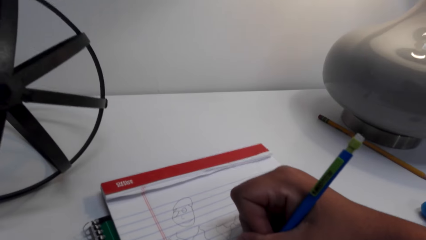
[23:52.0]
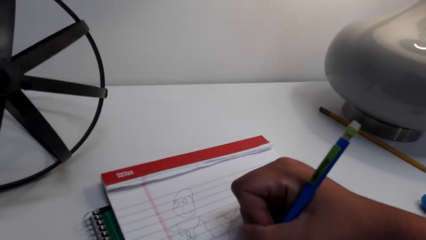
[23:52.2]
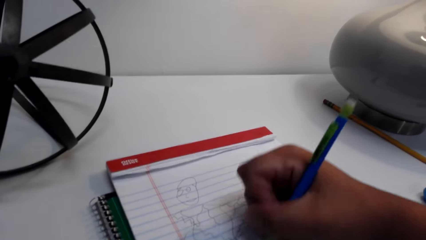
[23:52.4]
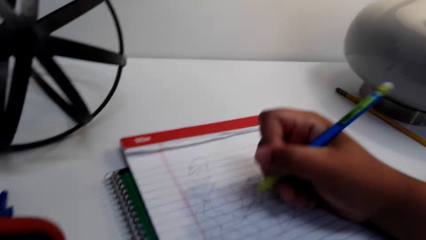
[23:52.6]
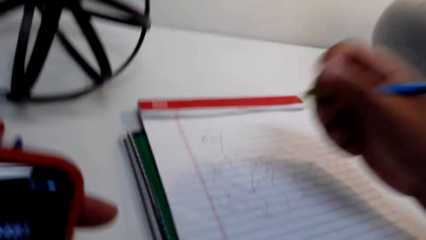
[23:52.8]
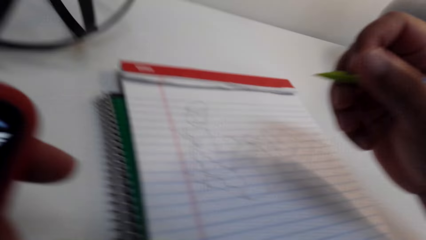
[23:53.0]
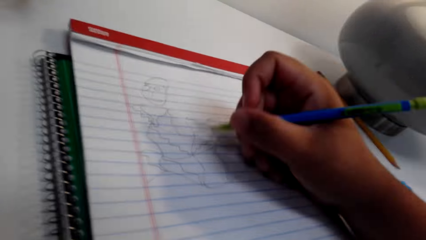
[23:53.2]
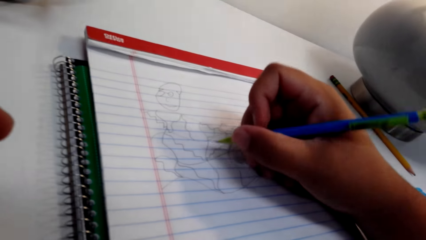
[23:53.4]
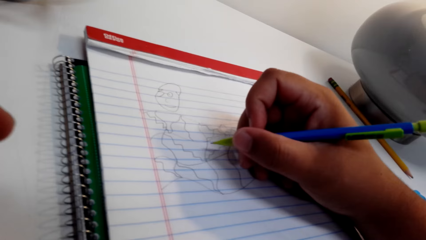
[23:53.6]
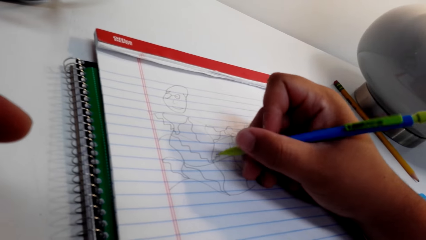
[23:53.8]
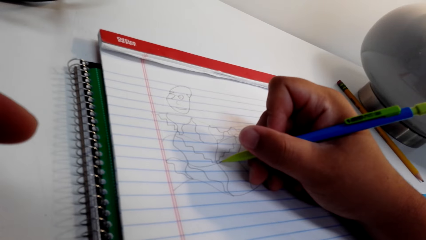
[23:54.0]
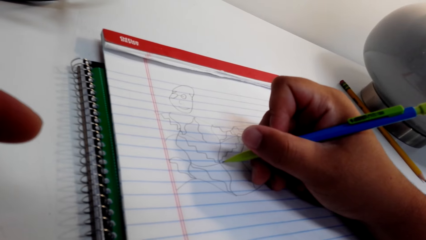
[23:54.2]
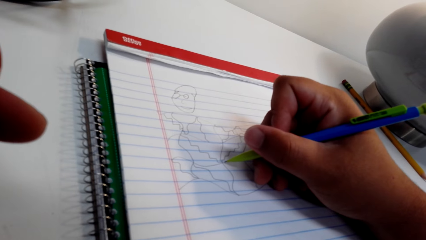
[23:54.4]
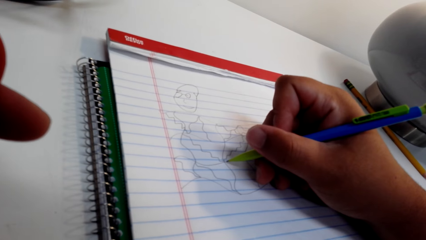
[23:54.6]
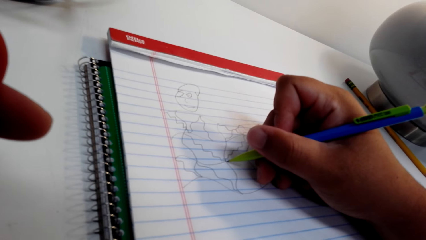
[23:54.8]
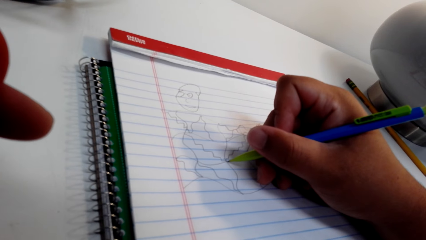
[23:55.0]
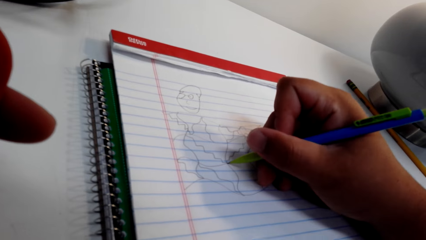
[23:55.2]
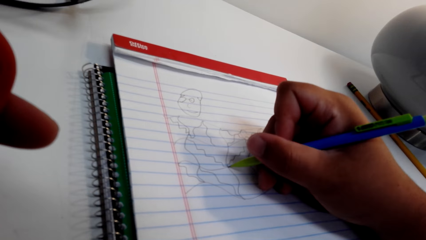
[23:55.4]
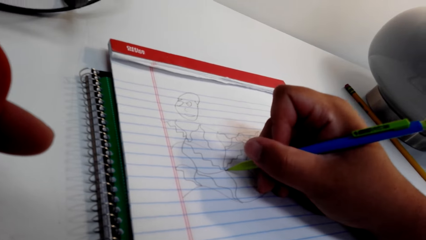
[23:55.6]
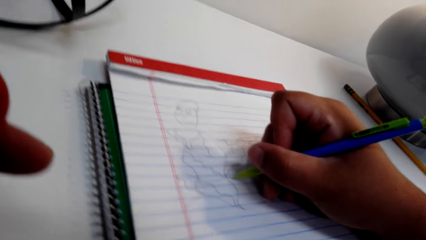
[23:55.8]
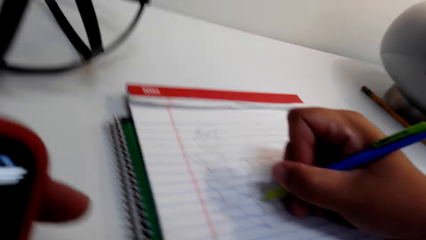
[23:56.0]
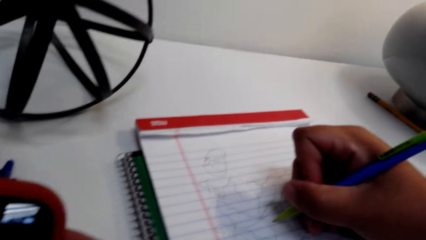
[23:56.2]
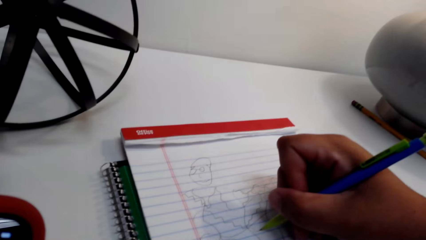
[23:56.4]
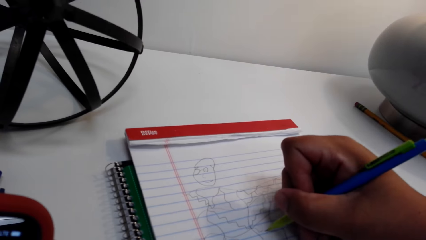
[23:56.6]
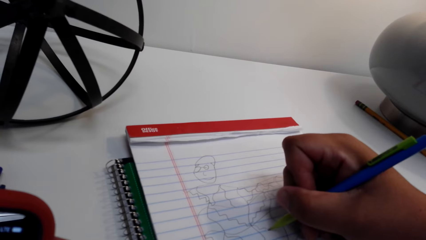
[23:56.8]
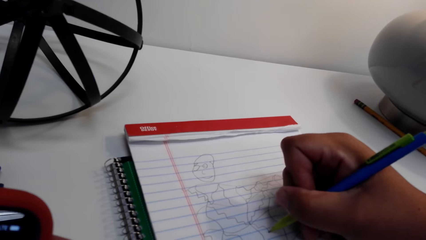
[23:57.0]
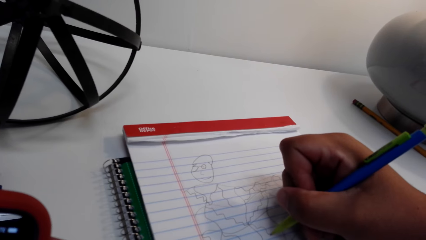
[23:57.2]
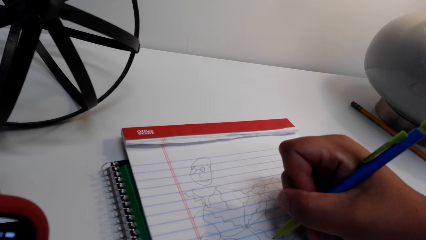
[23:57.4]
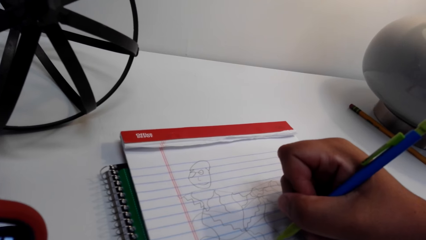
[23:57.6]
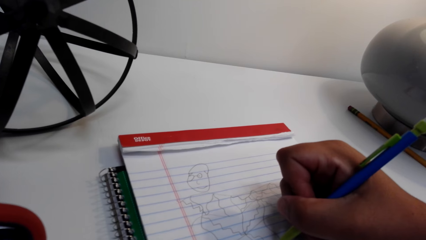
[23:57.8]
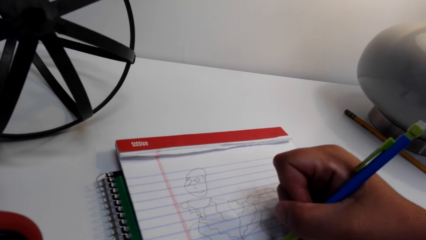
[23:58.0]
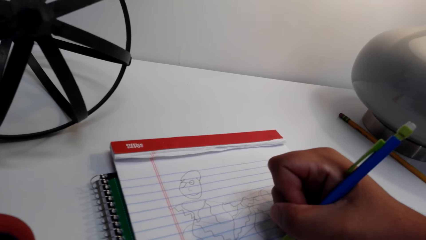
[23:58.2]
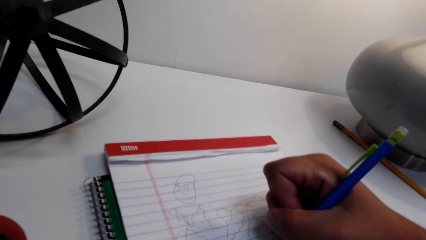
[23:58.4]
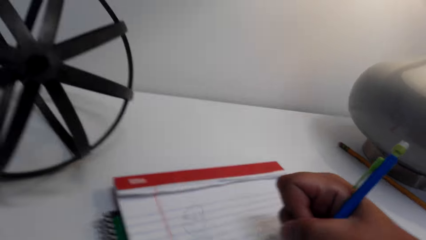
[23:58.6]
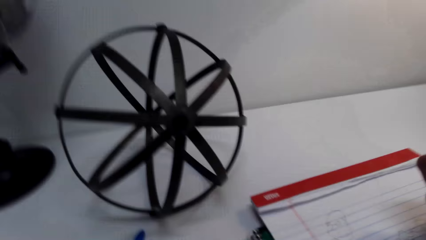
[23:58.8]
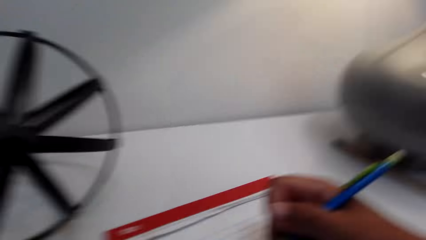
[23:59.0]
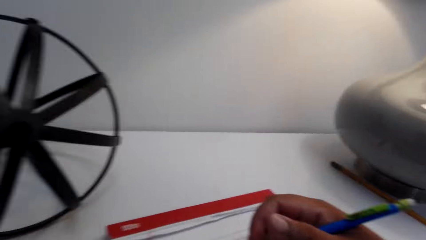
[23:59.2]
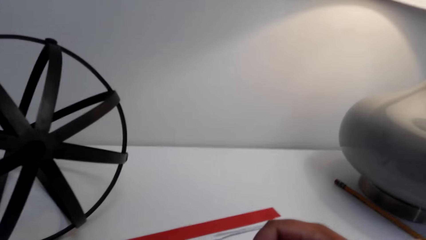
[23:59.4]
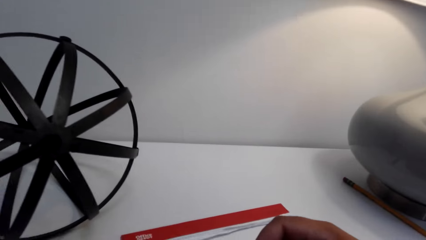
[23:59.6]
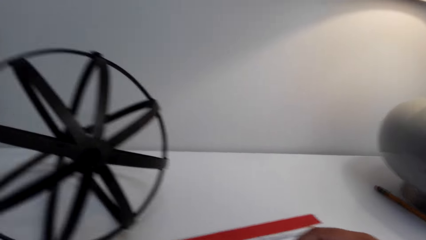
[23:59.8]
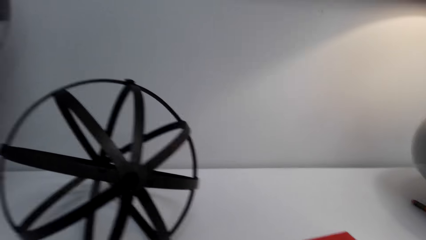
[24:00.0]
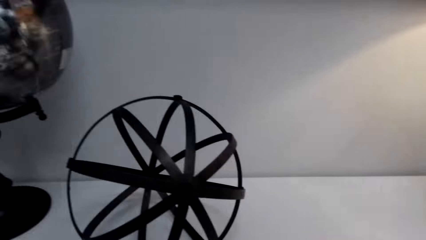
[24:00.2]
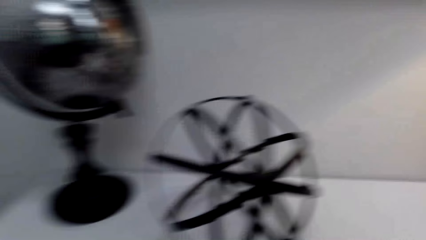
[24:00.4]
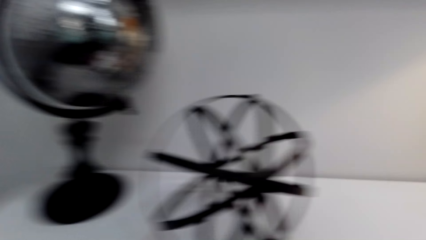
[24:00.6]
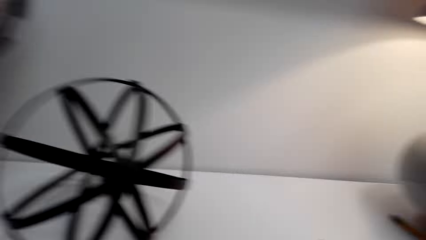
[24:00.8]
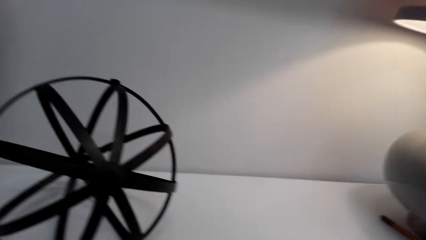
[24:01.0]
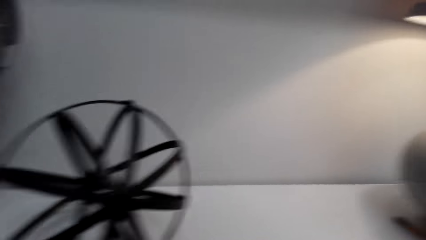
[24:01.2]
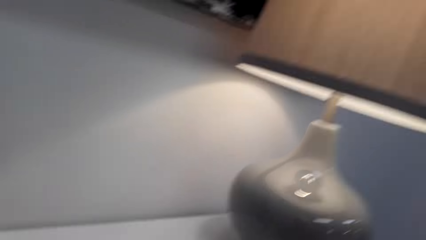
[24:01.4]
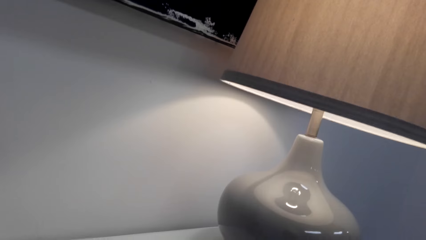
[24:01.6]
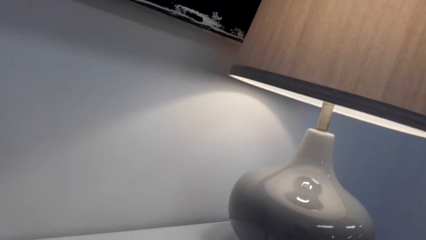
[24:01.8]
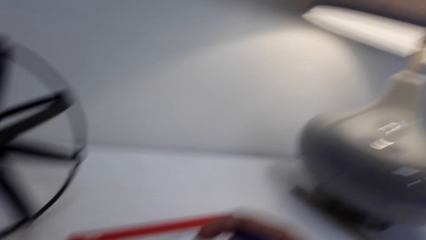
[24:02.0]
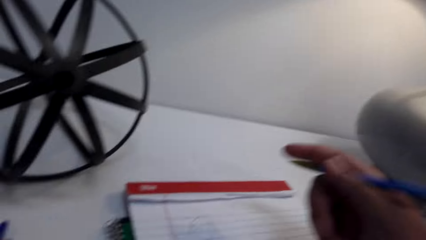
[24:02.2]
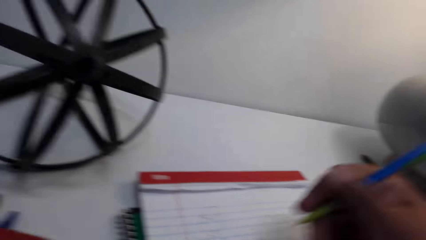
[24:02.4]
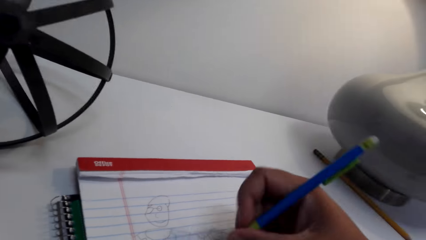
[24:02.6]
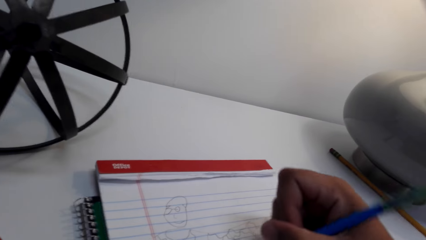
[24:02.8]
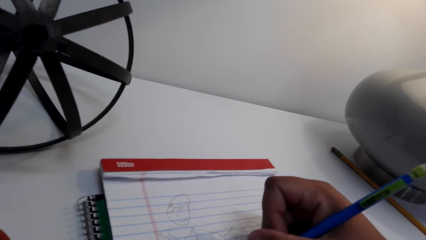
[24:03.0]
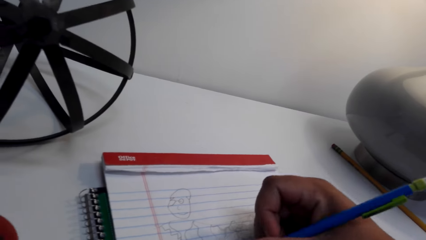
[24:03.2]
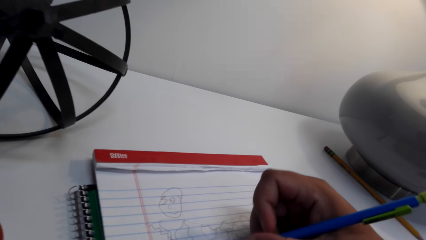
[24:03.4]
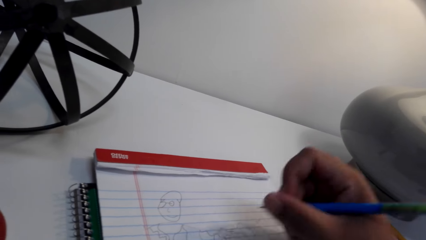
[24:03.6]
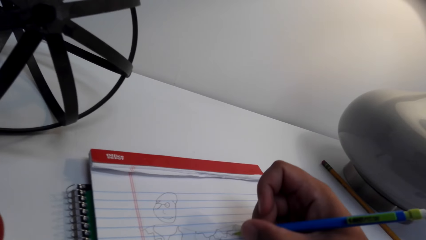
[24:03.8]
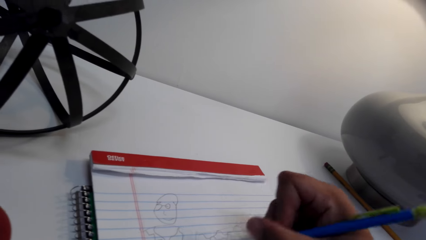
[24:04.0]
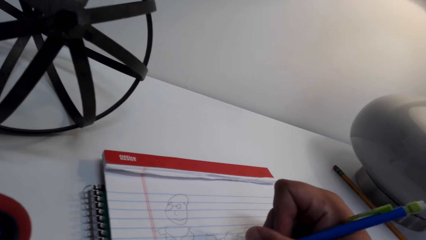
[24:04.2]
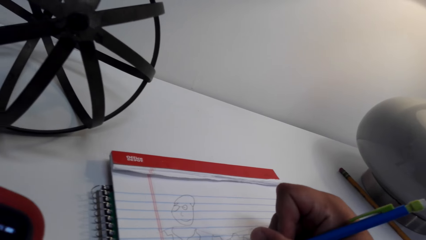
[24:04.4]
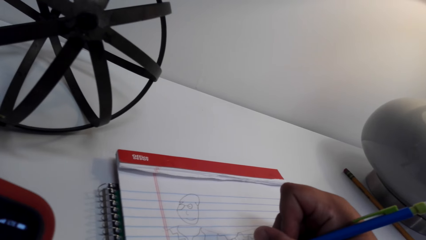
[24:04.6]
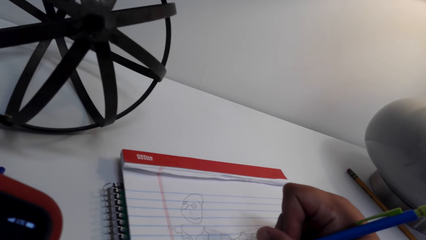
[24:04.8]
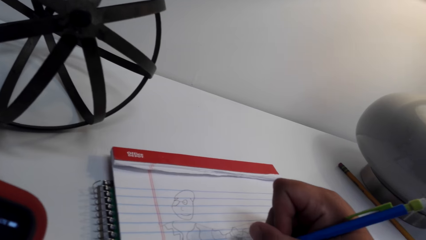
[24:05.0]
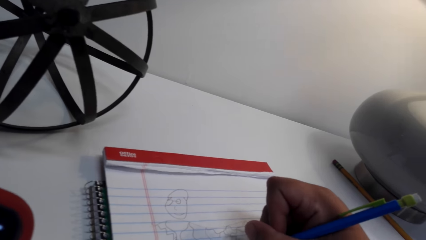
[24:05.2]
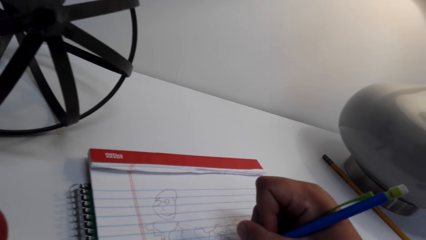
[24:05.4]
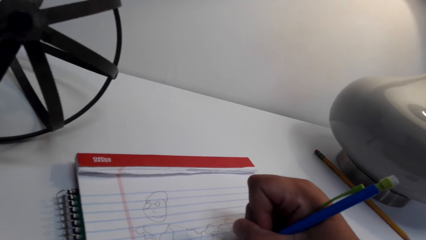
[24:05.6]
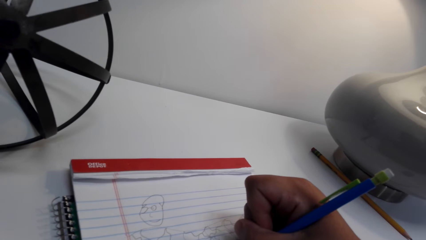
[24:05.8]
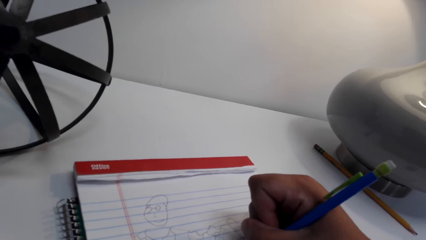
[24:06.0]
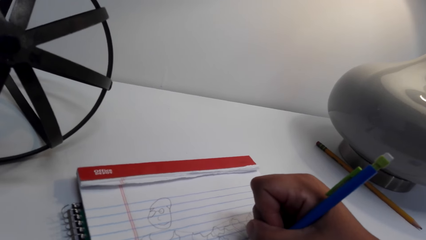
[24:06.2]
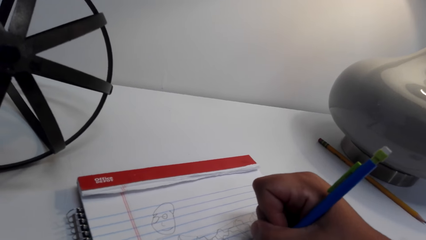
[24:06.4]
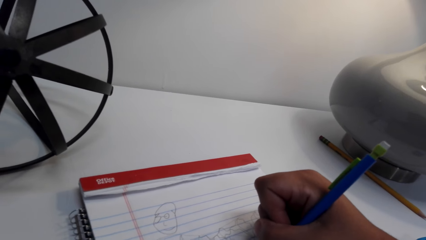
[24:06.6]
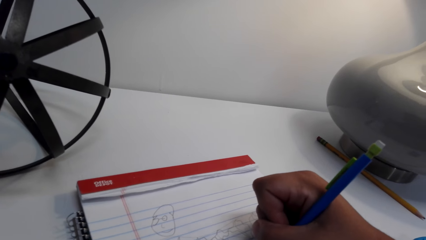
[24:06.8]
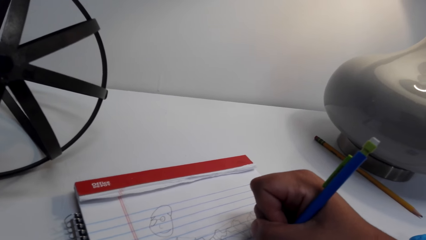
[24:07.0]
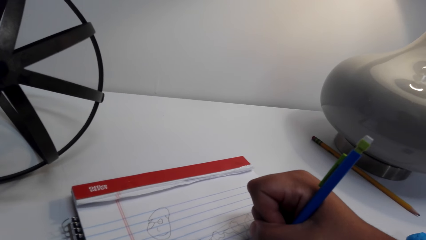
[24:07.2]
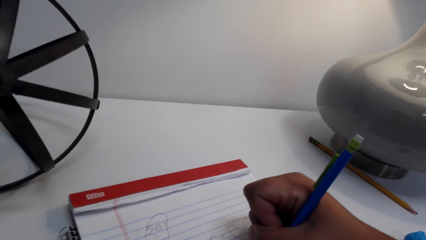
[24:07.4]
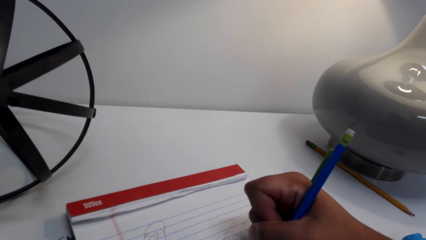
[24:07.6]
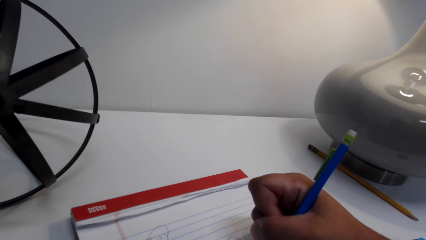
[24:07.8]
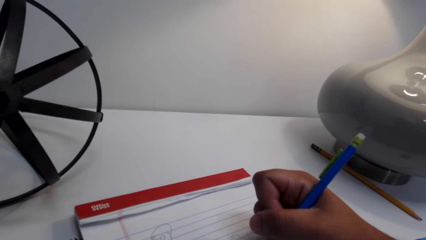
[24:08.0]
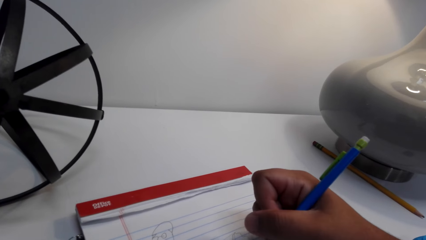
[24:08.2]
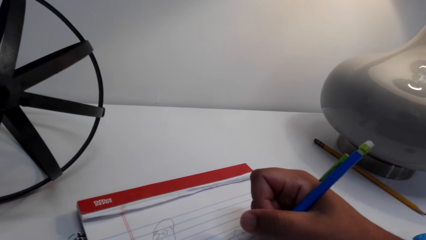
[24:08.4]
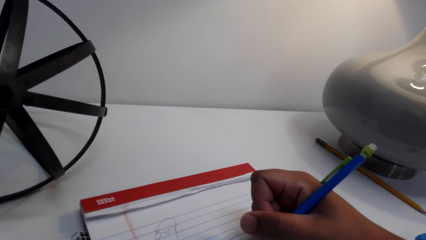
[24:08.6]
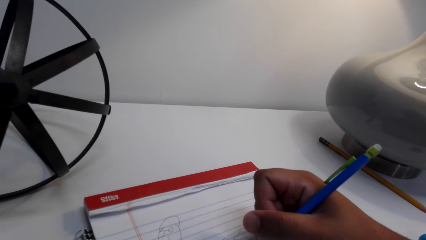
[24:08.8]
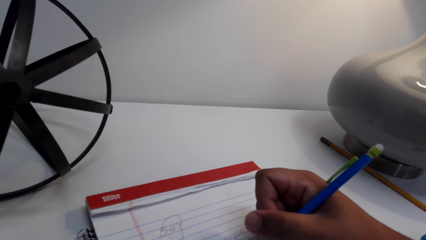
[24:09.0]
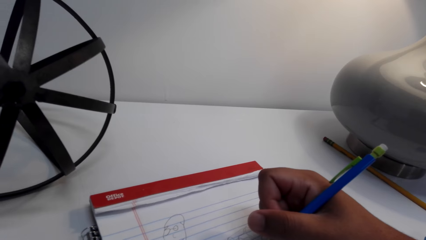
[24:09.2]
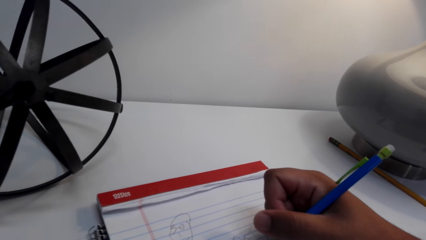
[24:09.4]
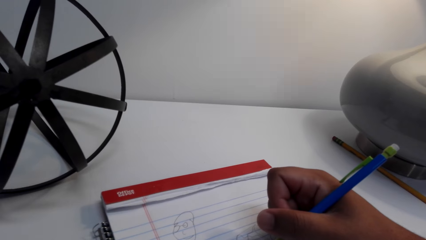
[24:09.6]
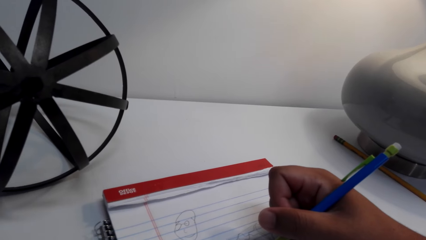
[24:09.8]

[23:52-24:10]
The camera wearer converses. They look aside. They draw on the exercise book.
